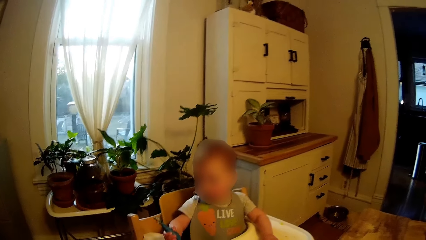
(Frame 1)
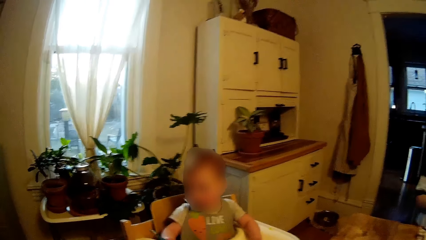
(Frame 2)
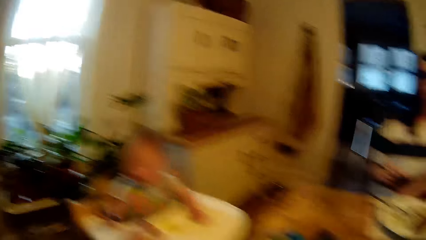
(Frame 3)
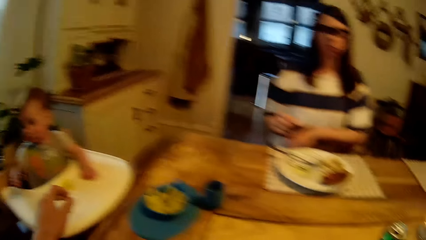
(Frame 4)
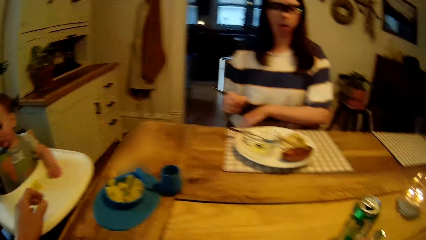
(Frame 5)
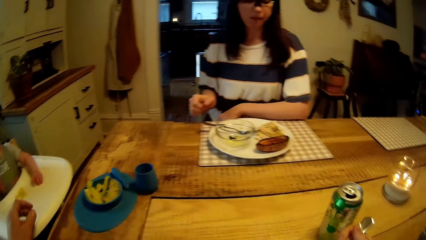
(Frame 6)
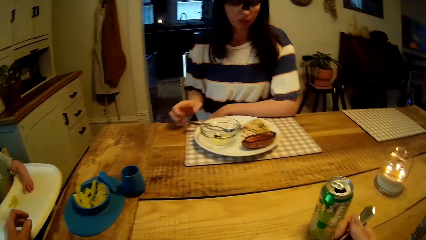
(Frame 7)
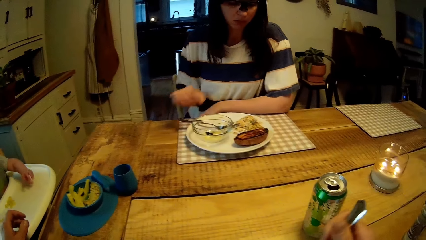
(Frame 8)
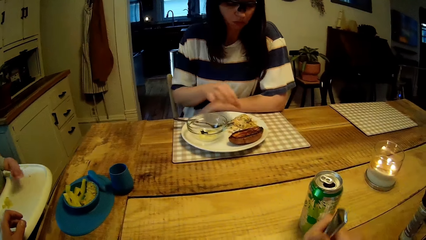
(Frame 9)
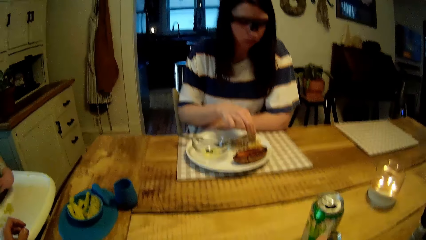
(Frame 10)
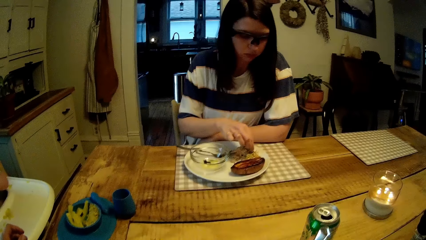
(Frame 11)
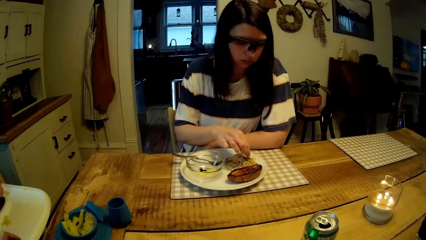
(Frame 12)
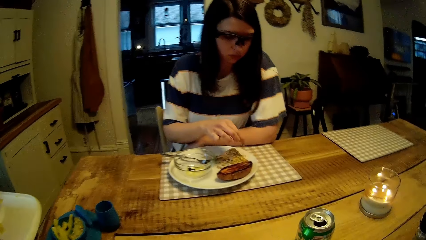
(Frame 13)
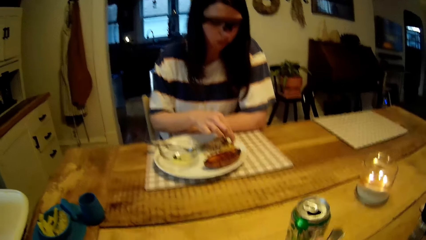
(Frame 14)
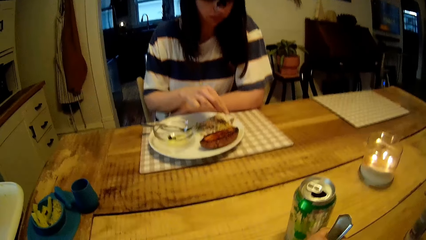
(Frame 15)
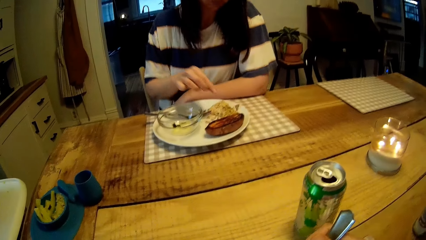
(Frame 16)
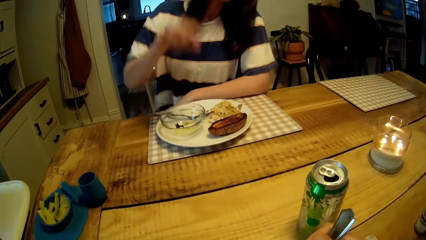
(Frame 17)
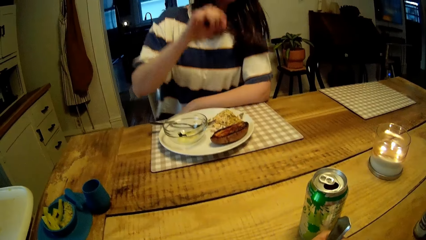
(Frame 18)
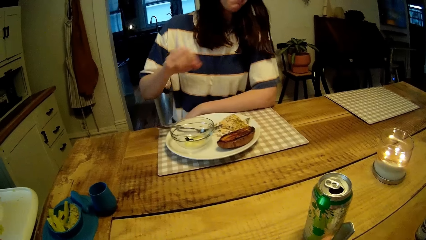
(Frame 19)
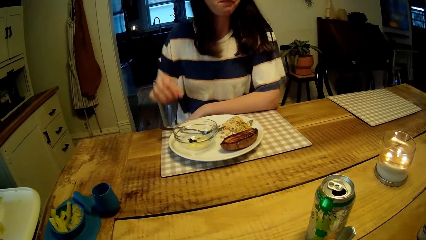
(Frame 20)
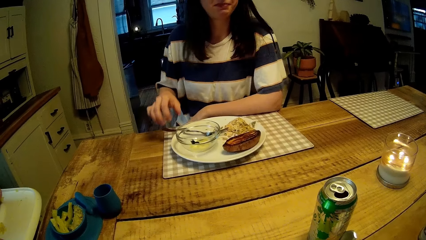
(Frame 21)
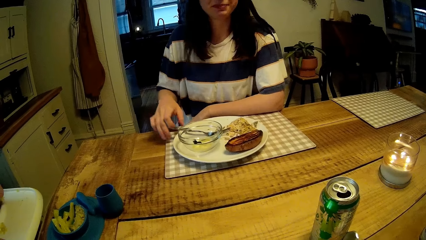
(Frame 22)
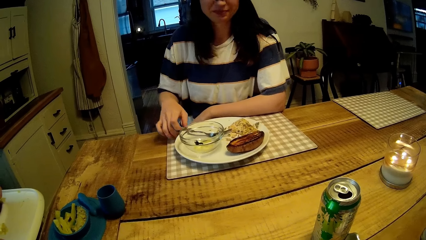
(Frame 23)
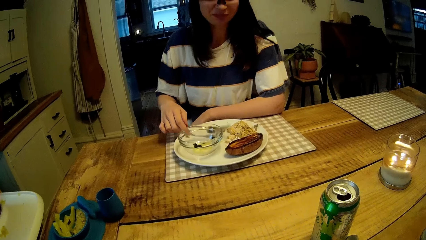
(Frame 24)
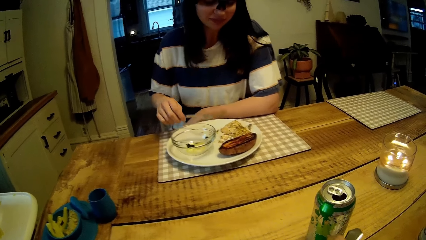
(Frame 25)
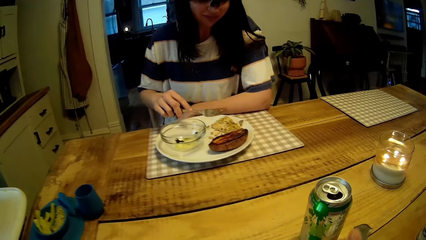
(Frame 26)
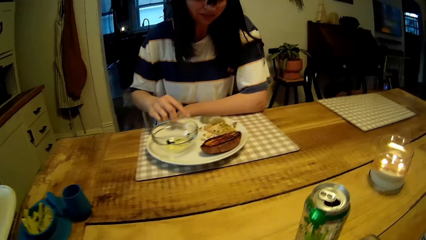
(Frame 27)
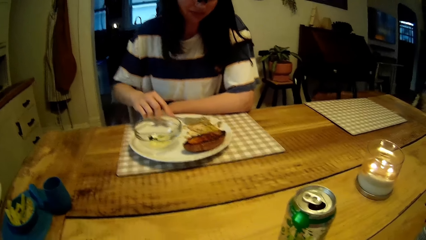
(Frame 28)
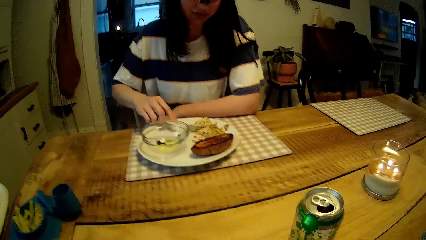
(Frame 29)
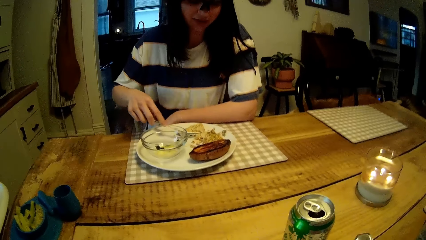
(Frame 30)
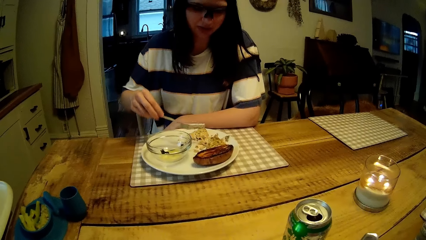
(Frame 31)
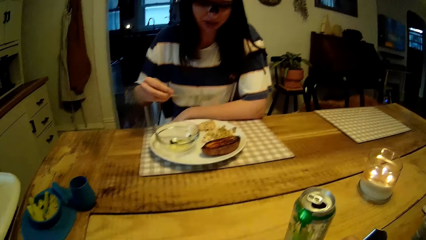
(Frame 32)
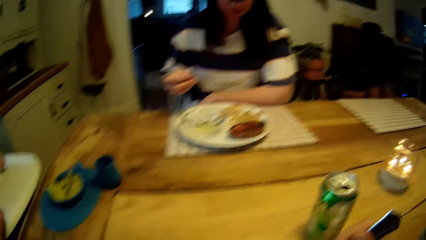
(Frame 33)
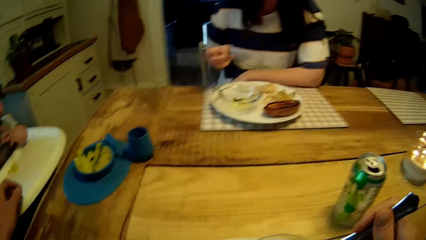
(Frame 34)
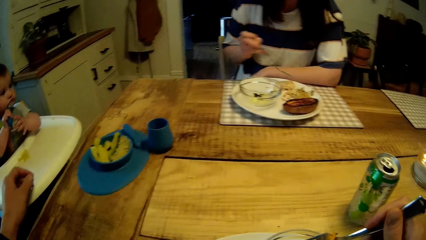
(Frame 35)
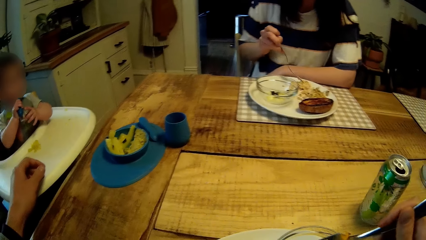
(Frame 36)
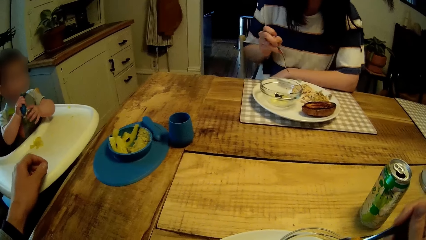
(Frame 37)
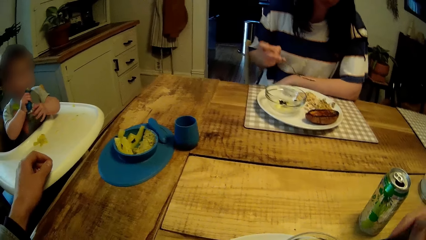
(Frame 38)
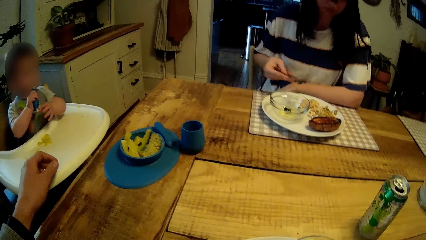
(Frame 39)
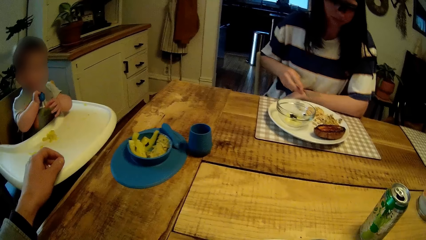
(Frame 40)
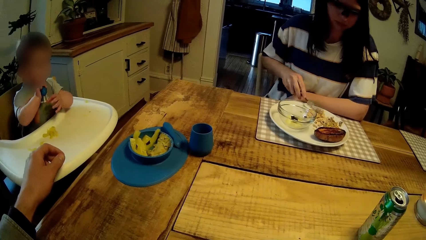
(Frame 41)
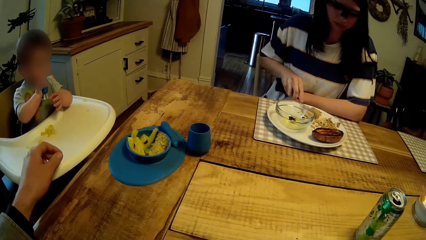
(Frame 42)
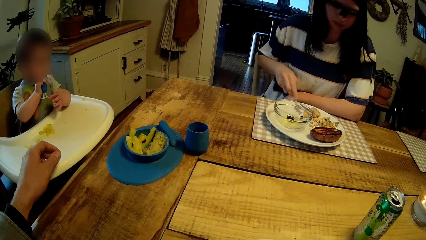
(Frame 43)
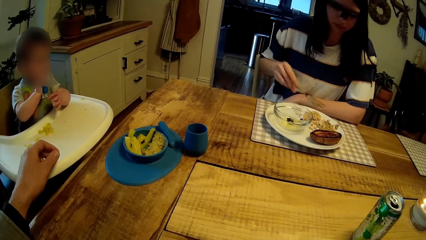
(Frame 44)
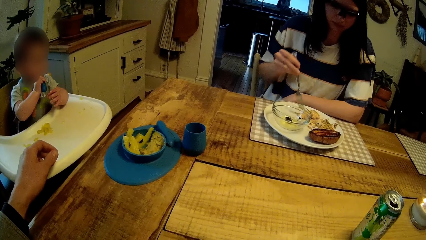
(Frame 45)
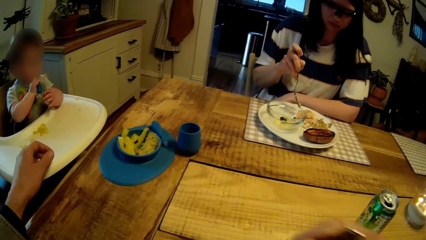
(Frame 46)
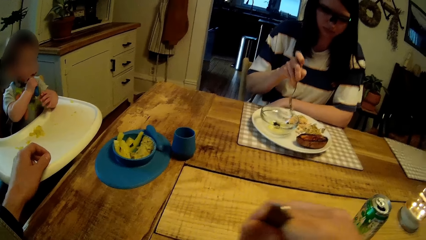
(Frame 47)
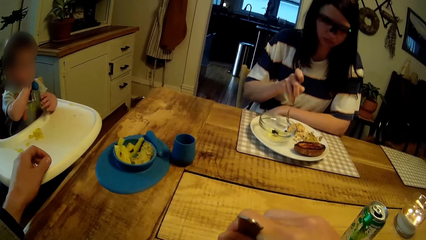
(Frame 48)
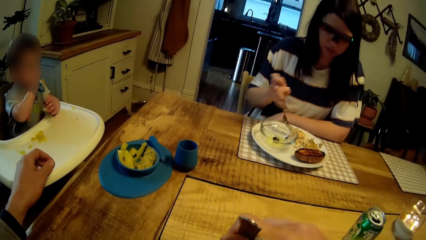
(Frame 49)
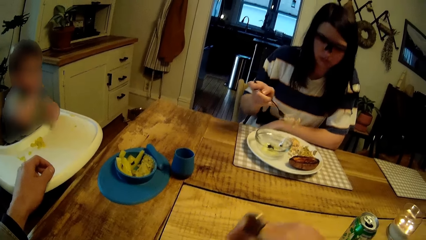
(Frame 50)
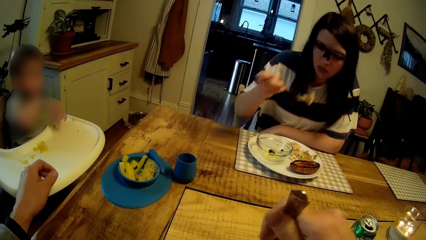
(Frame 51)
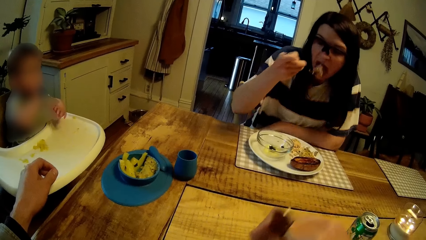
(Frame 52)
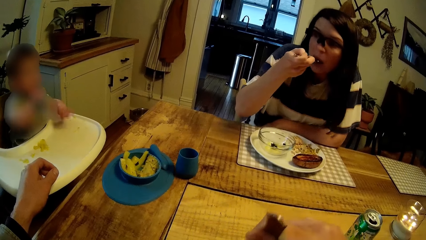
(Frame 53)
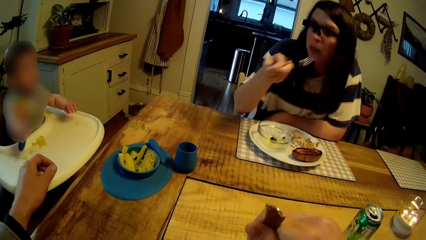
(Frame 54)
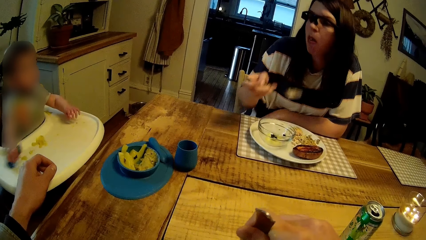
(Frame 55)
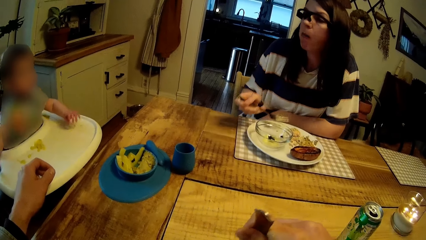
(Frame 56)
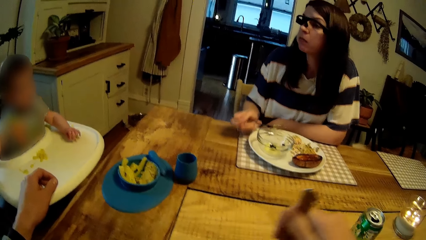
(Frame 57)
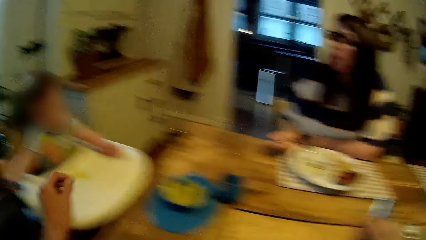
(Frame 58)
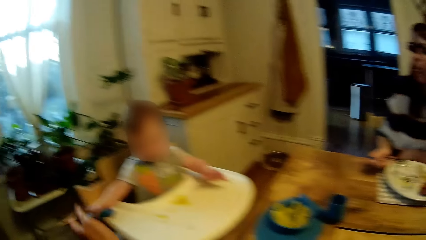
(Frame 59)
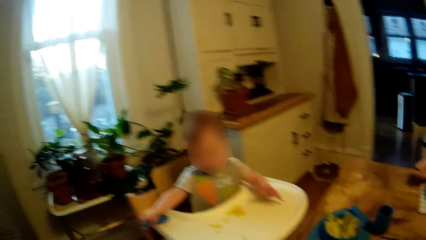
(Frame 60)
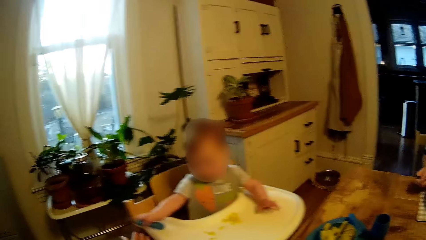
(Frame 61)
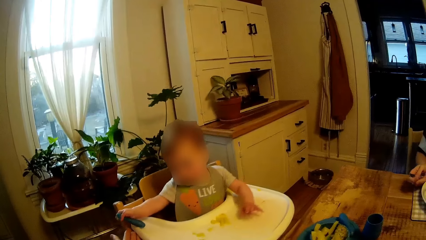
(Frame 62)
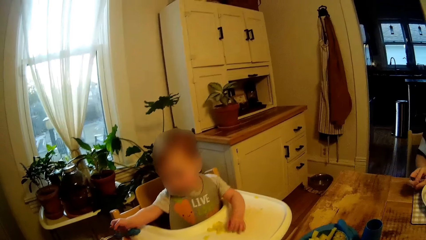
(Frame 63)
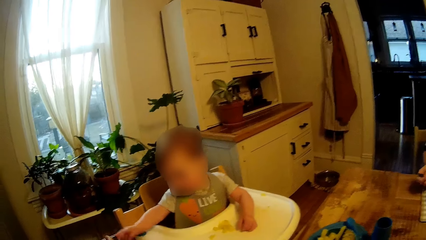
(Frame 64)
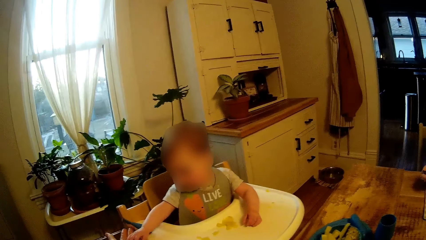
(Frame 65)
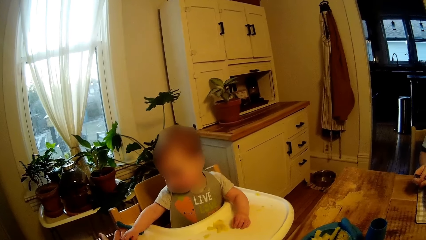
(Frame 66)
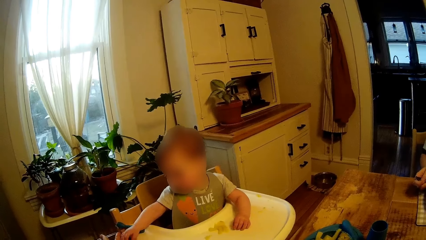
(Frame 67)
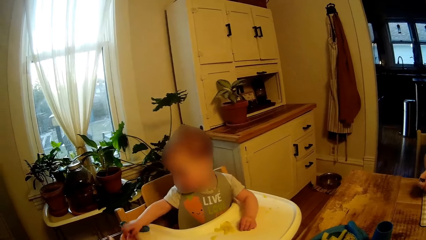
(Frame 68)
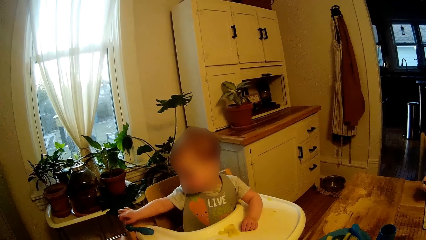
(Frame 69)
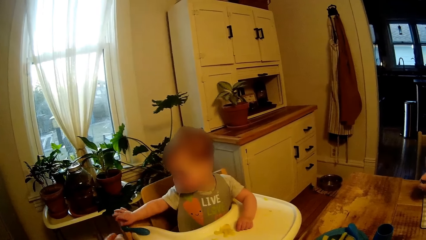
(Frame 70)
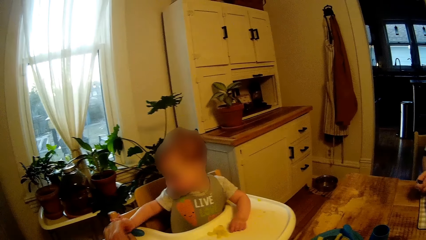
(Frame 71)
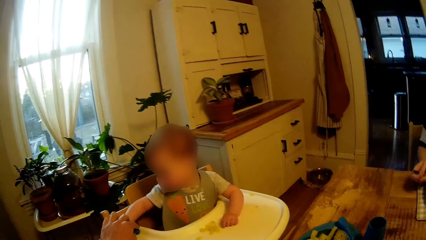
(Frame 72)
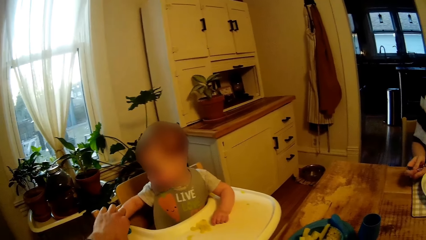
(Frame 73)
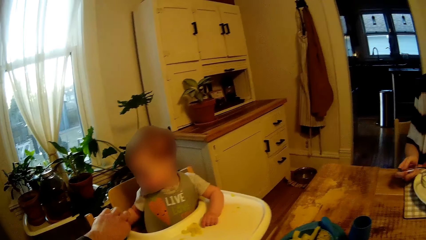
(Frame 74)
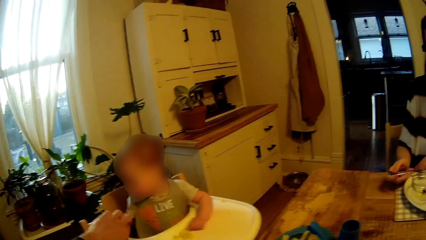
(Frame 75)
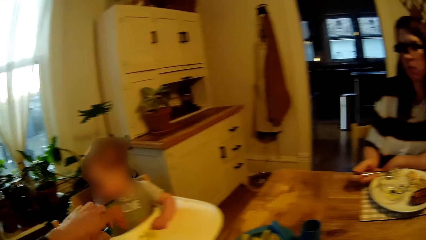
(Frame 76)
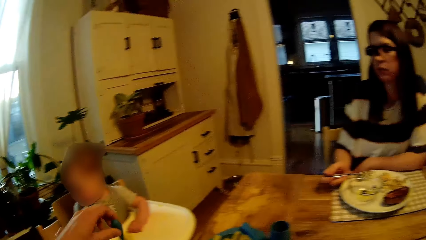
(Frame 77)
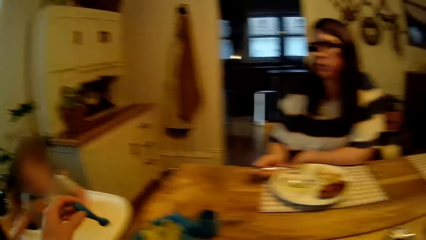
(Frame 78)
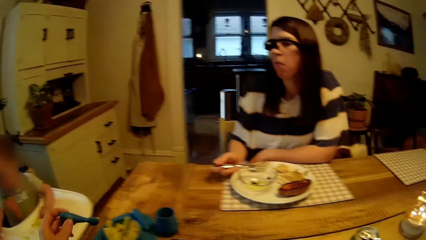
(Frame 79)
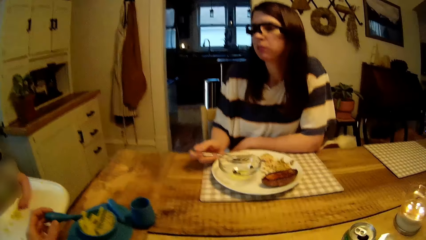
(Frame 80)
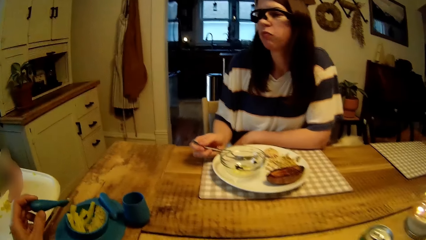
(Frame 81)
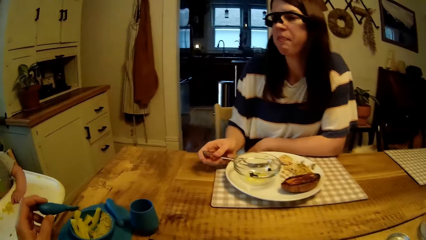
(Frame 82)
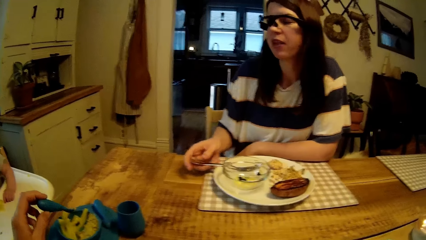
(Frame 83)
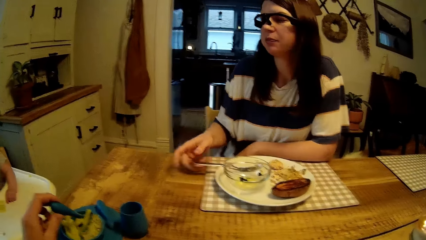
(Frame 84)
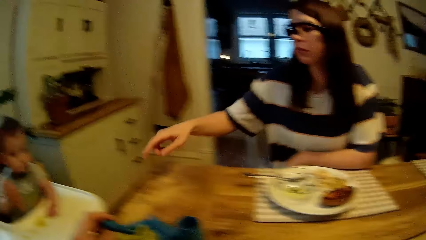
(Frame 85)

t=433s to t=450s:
The camera wearer takes the food. A woman takes the food with her hand. She picks up the fork or spoon from her plate with her right hand. She eats egg from the plate with the fork in her right hand. She takes the food with the spoon. She chews the food.
